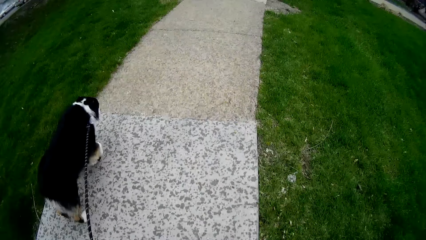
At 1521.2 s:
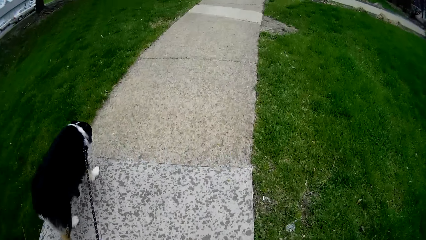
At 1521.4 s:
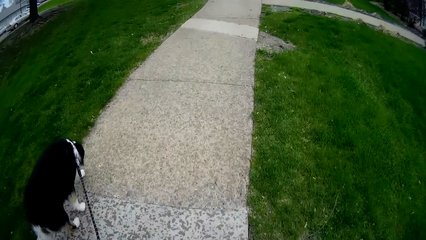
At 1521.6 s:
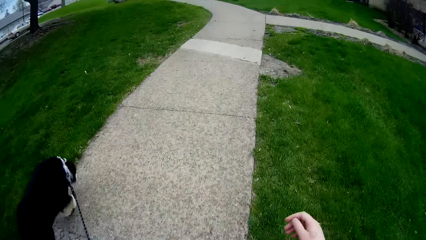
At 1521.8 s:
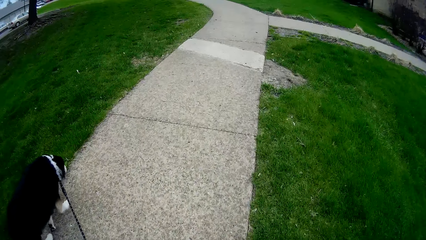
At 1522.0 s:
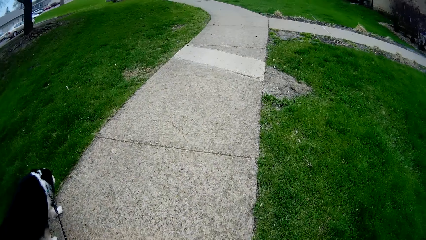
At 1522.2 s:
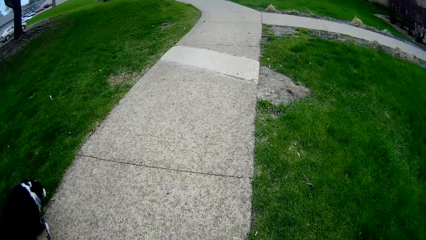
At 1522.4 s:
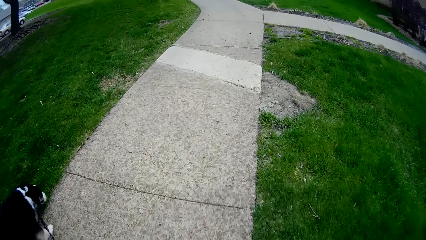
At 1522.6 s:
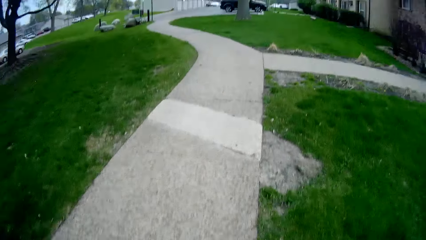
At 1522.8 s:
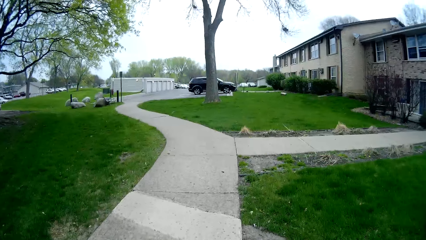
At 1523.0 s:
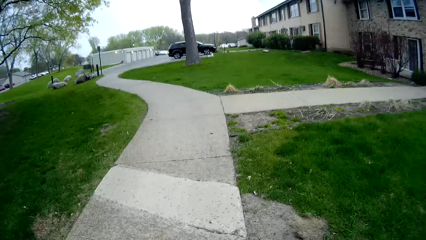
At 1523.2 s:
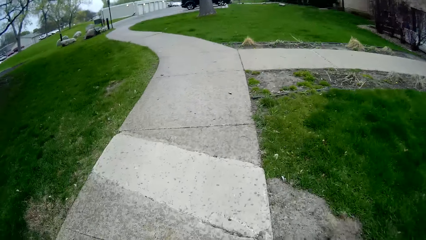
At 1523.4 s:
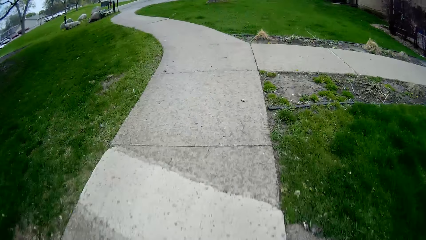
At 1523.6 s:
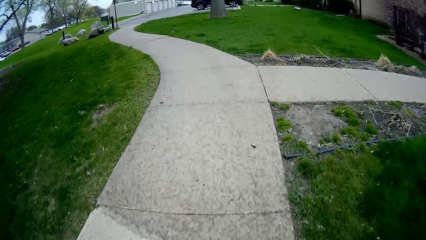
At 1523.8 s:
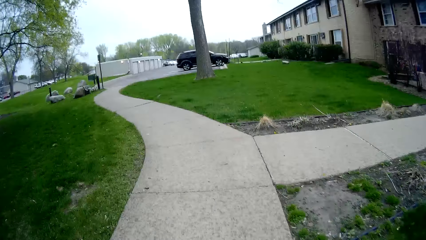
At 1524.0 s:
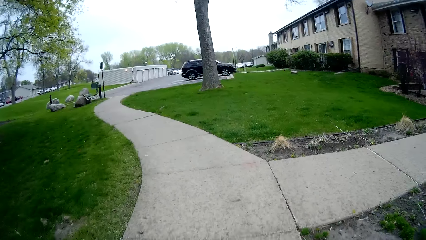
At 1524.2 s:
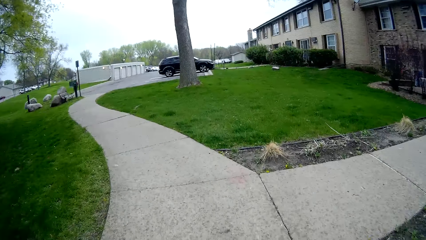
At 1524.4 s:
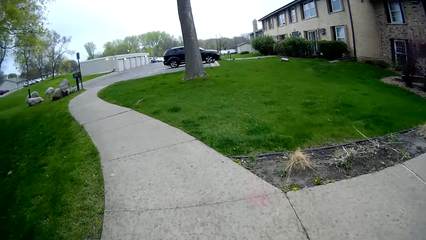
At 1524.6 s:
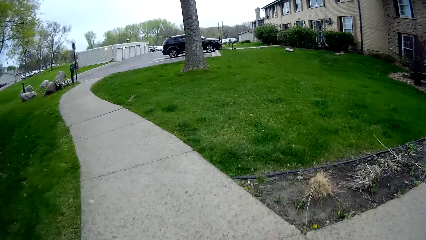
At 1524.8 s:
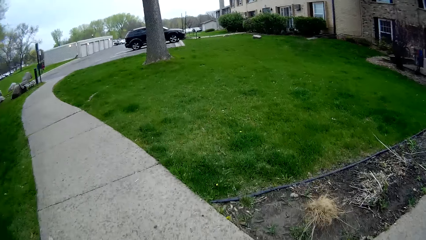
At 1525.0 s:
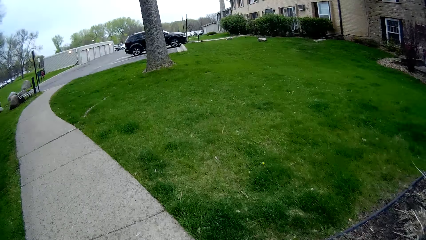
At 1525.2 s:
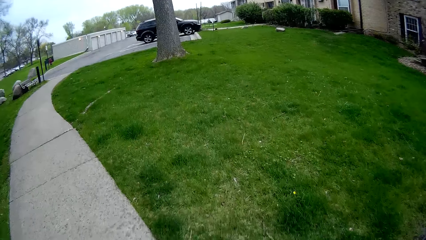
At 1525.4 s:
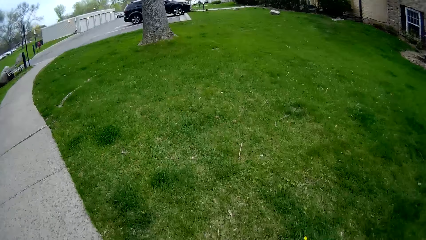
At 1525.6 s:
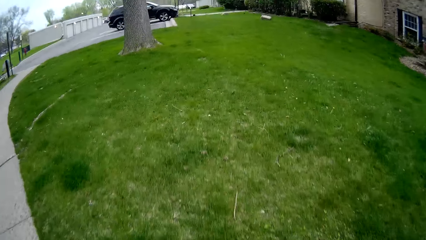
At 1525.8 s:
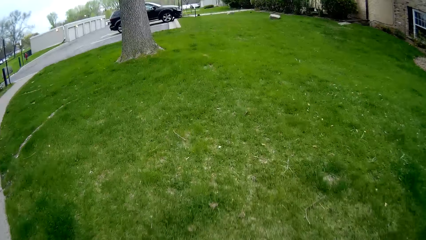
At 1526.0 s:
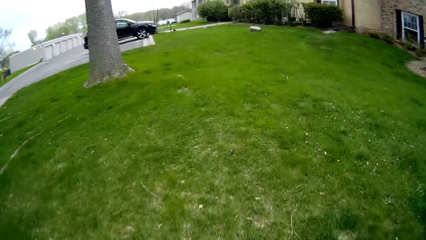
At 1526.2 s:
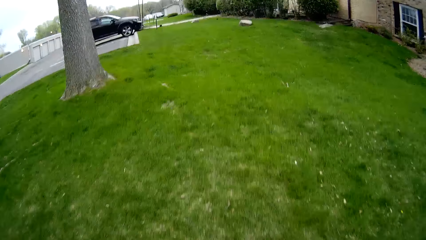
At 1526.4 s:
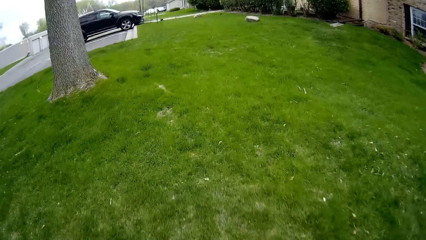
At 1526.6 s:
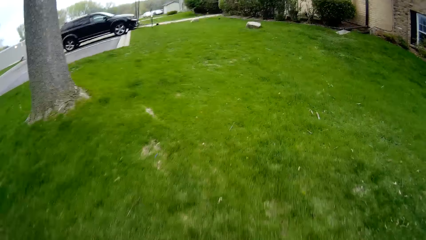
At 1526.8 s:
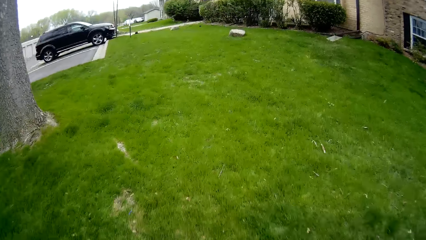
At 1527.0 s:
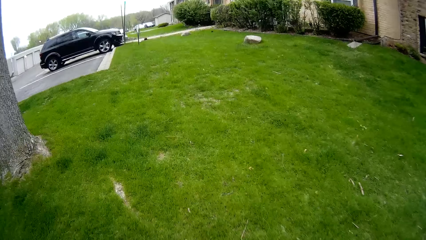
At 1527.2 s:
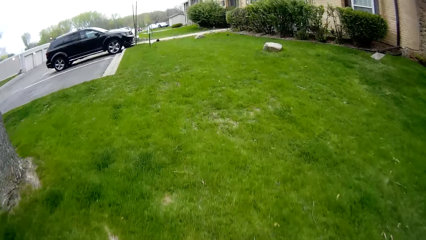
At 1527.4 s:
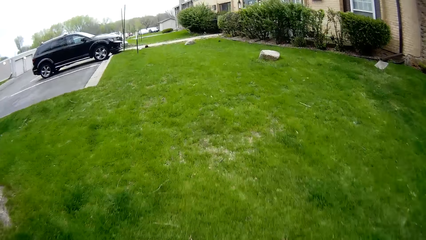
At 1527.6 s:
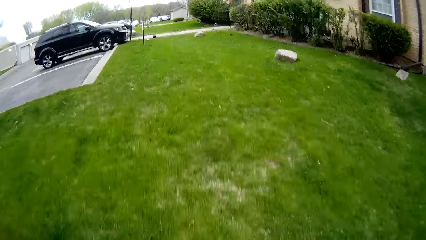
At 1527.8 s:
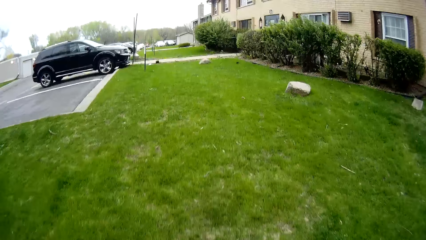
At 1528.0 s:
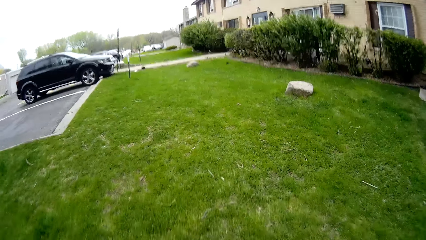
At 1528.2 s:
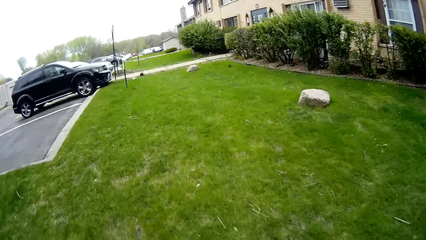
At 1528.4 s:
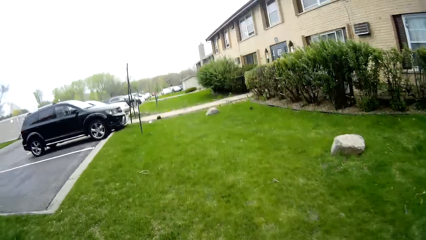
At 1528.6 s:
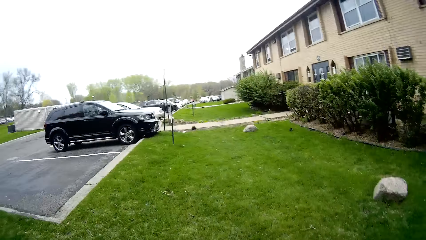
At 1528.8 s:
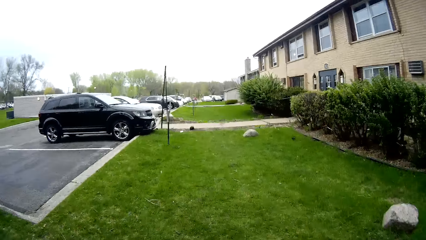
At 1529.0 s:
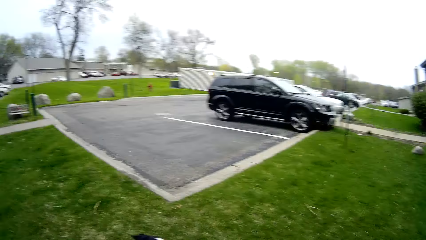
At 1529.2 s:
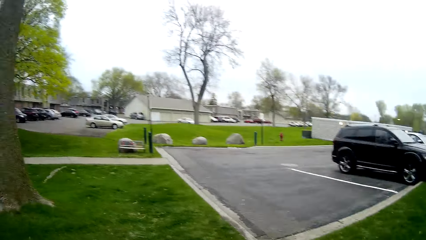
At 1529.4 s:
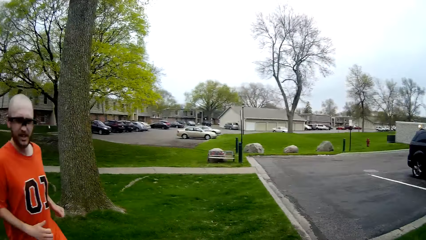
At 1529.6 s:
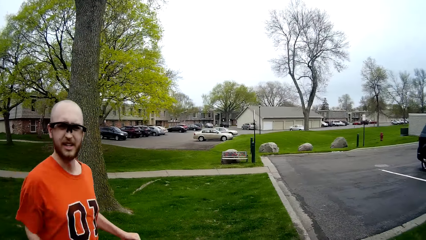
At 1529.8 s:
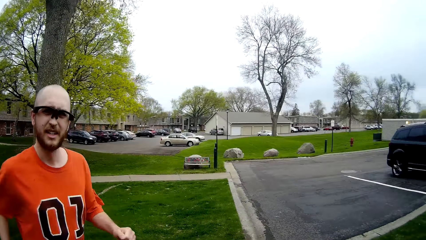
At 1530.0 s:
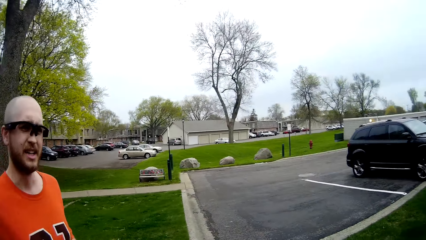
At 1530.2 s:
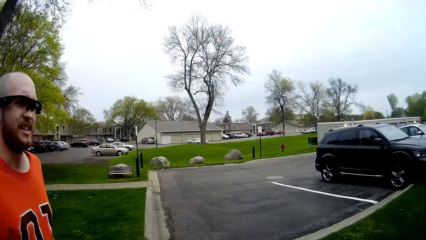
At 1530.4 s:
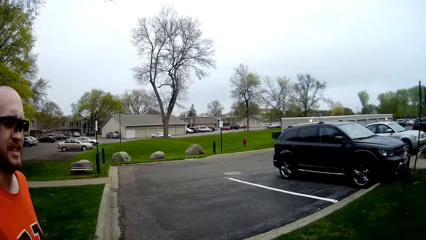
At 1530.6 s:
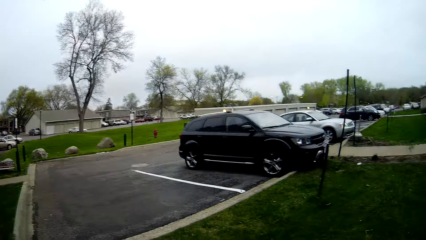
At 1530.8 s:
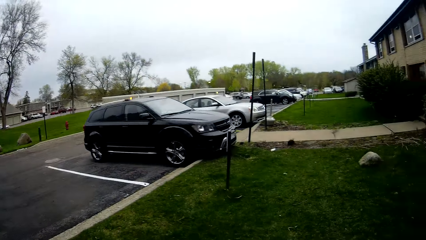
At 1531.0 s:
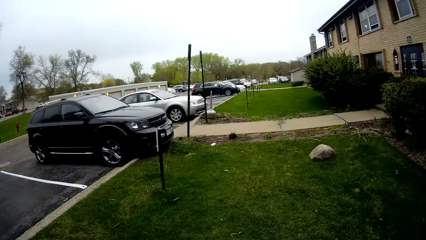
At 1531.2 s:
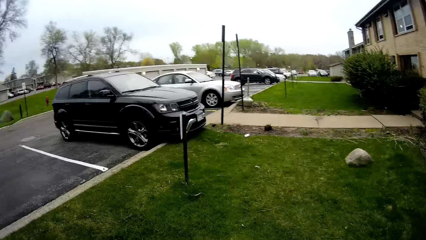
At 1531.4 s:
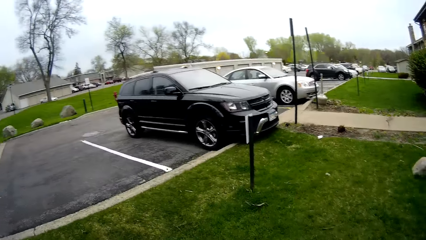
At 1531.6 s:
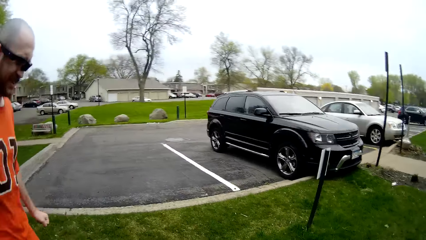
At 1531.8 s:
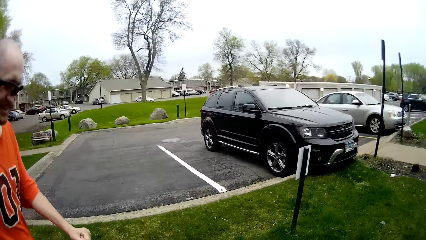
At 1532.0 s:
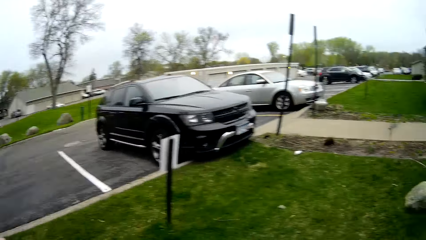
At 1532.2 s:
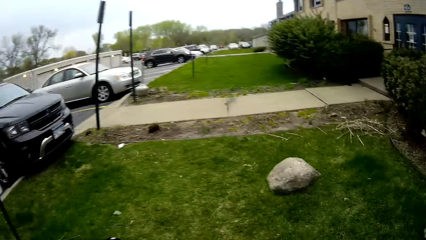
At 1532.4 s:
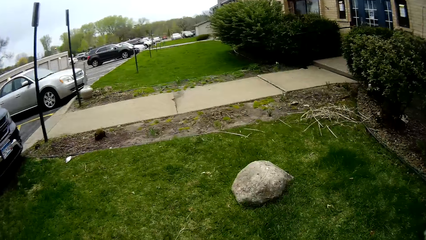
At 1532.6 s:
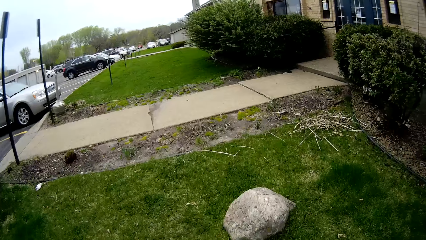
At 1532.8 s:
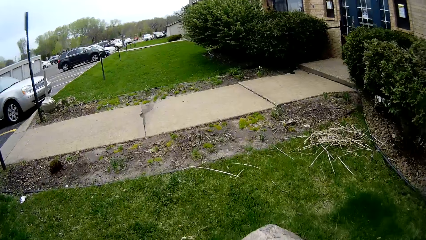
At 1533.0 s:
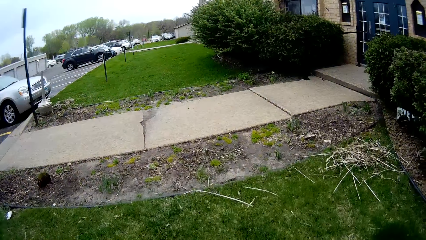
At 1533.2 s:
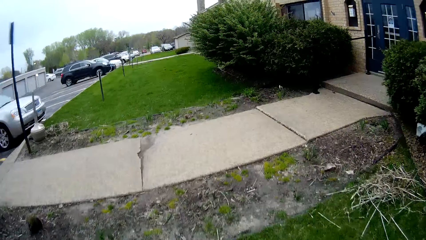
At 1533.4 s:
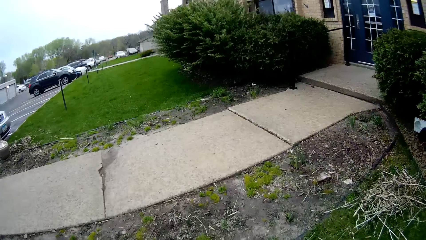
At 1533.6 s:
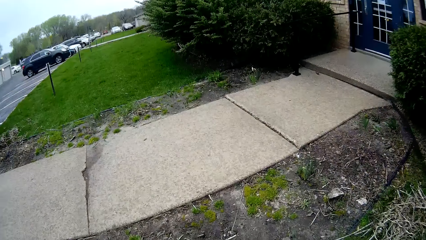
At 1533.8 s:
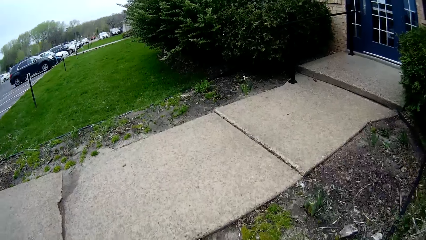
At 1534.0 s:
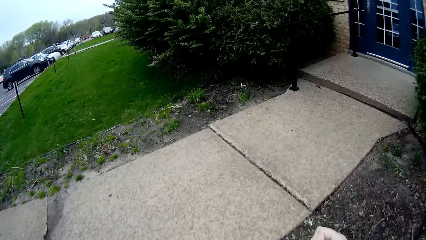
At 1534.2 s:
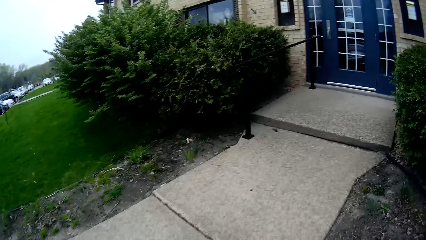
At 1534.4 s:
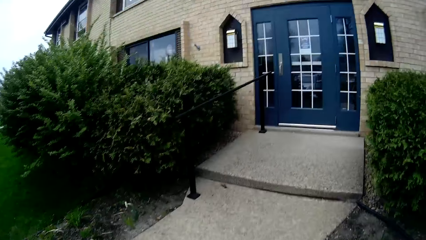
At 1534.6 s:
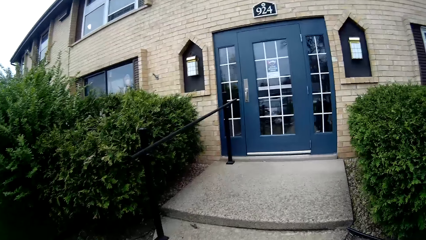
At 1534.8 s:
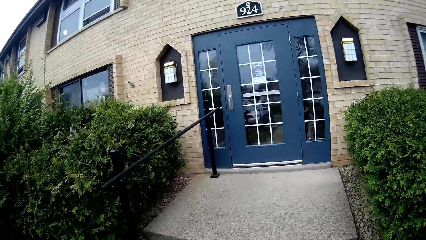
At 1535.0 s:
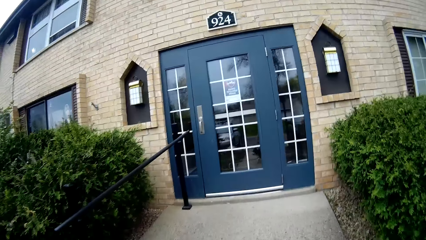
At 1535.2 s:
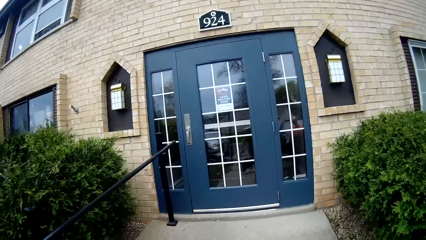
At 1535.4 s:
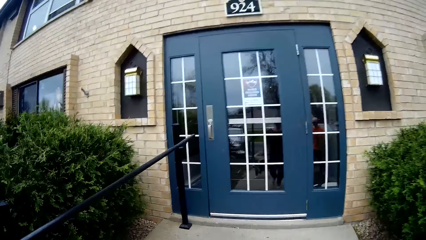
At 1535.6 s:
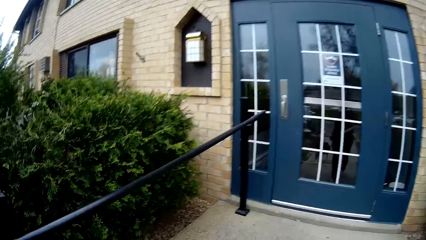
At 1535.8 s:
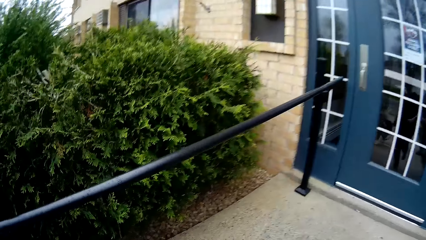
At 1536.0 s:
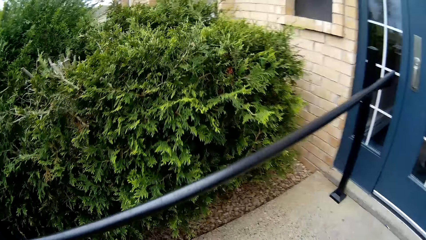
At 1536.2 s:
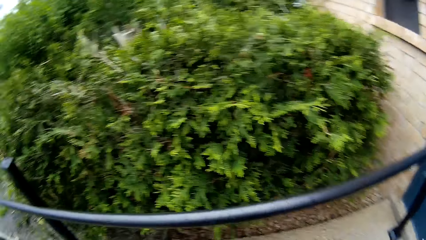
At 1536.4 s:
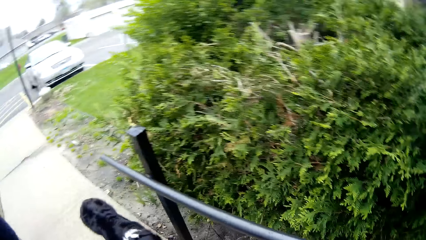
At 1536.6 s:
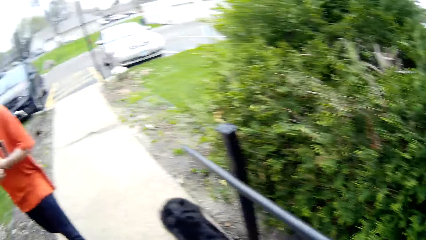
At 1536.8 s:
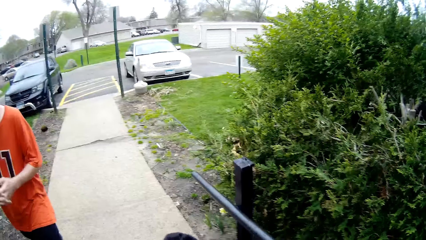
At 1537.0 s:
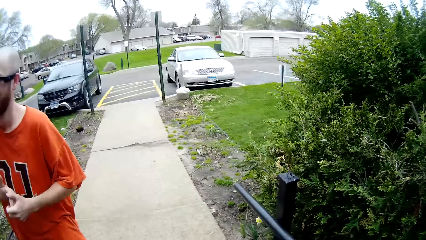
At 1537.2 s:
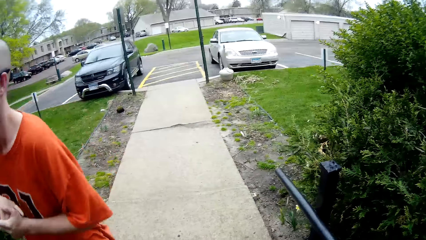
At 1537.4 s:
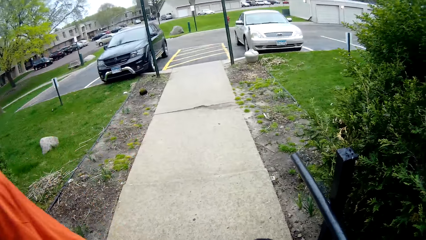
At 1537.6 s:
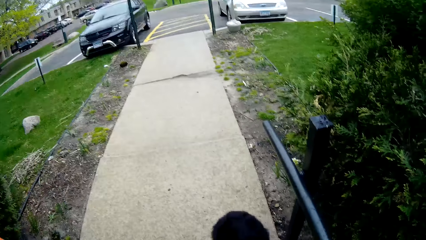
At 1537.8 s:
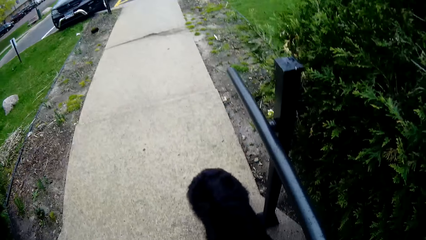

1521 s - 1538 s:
The camera wearer runs along the roadside on the grass with a man. They talk with the man.
